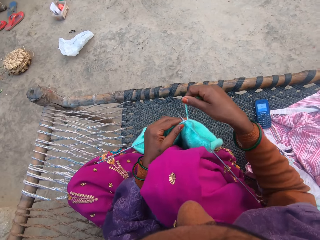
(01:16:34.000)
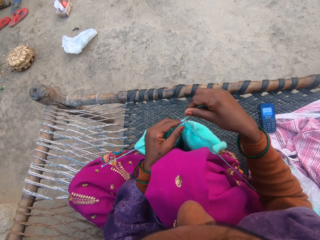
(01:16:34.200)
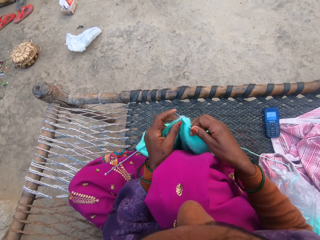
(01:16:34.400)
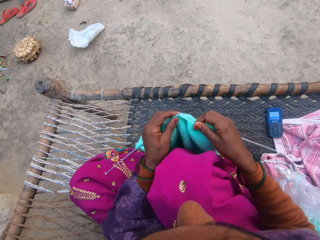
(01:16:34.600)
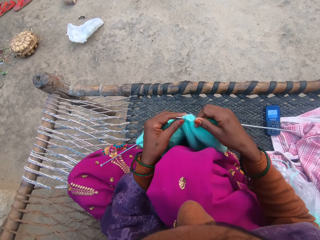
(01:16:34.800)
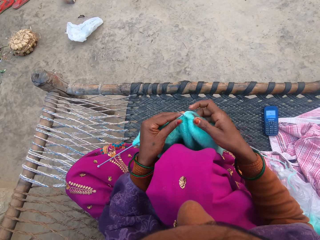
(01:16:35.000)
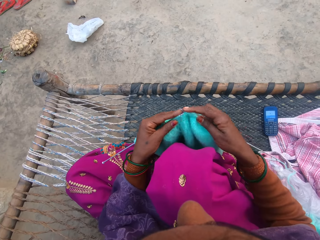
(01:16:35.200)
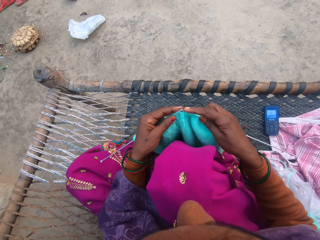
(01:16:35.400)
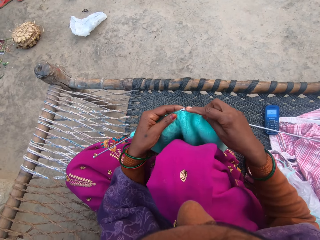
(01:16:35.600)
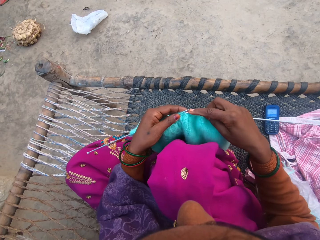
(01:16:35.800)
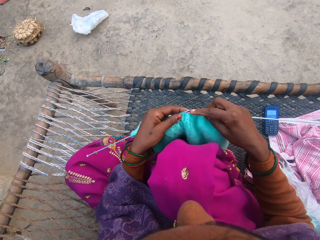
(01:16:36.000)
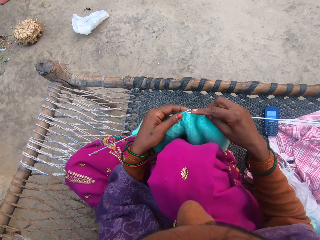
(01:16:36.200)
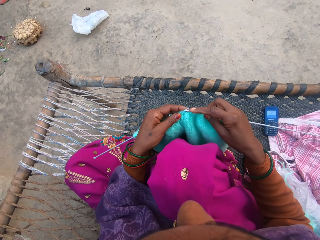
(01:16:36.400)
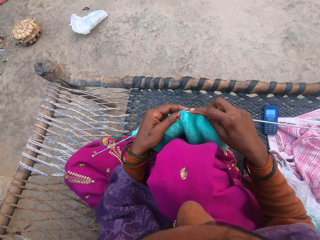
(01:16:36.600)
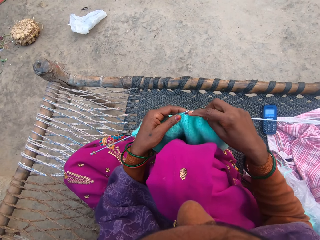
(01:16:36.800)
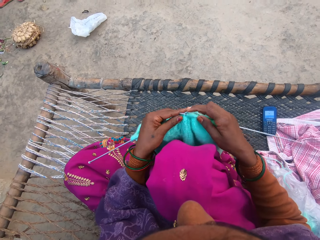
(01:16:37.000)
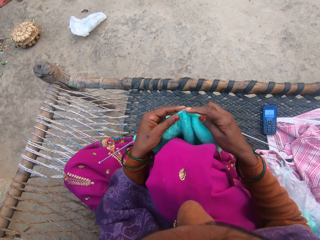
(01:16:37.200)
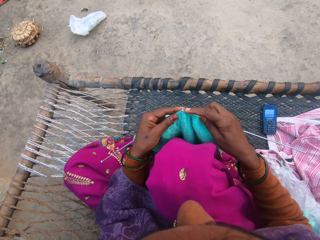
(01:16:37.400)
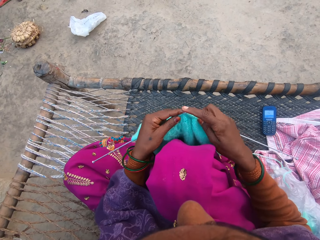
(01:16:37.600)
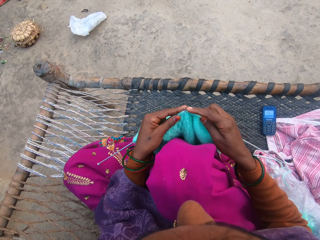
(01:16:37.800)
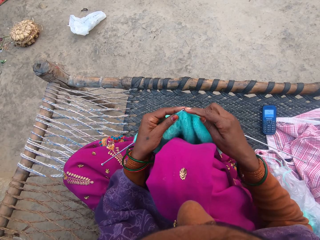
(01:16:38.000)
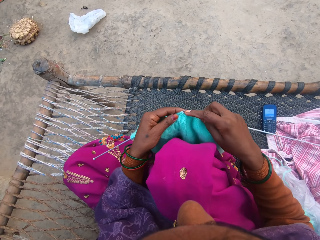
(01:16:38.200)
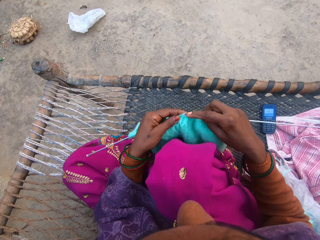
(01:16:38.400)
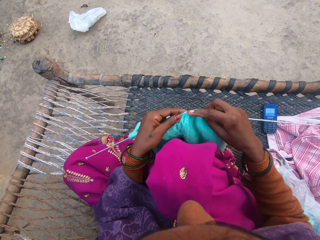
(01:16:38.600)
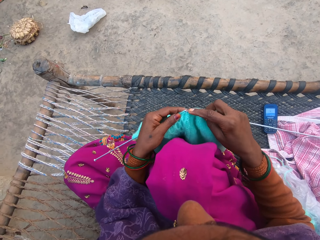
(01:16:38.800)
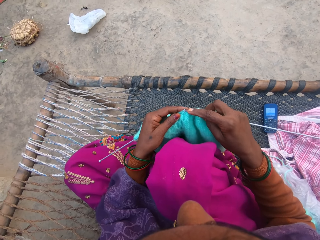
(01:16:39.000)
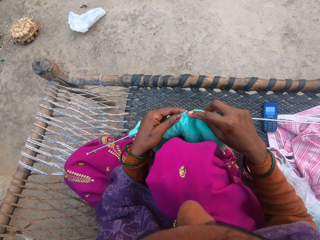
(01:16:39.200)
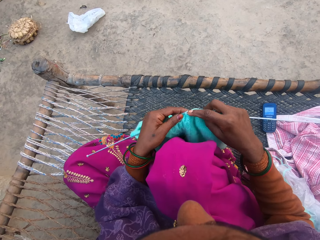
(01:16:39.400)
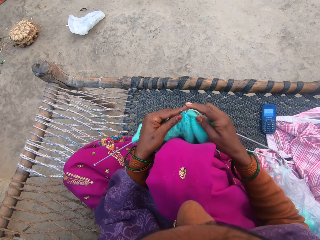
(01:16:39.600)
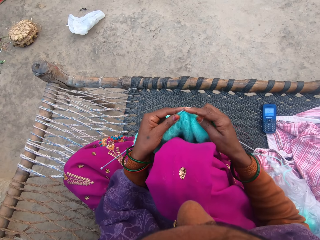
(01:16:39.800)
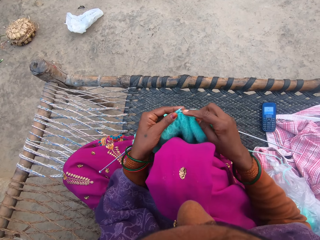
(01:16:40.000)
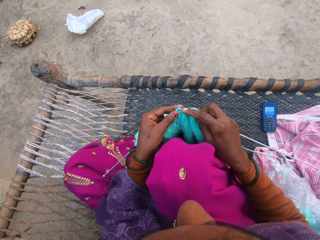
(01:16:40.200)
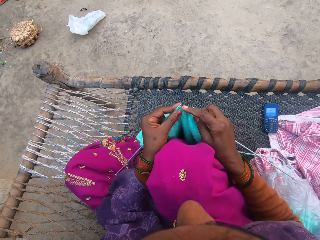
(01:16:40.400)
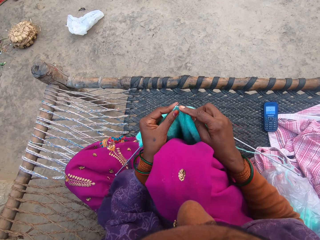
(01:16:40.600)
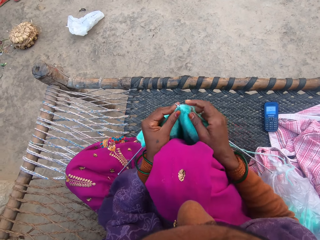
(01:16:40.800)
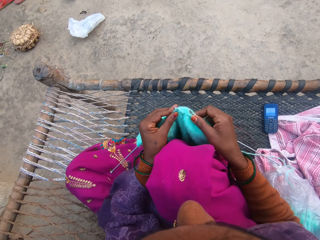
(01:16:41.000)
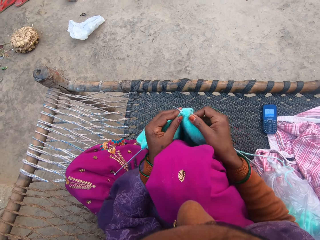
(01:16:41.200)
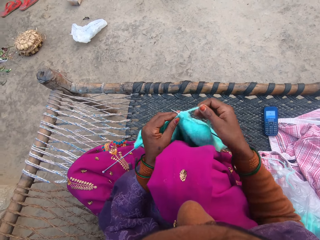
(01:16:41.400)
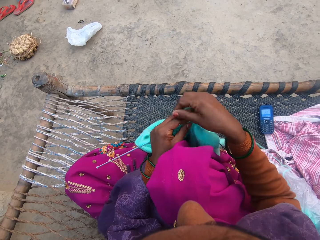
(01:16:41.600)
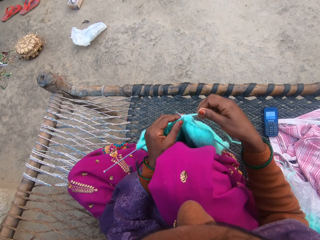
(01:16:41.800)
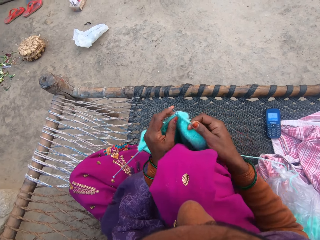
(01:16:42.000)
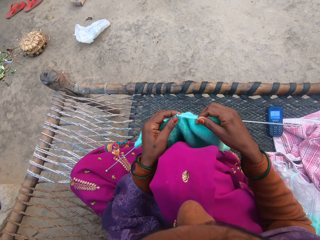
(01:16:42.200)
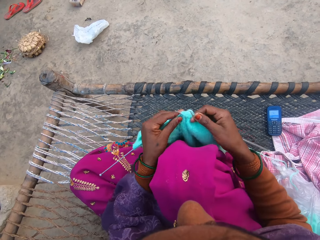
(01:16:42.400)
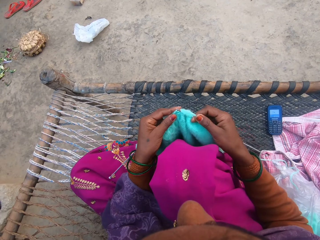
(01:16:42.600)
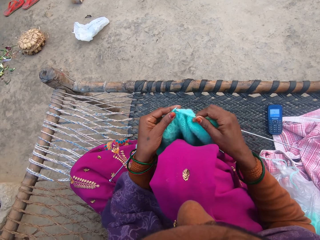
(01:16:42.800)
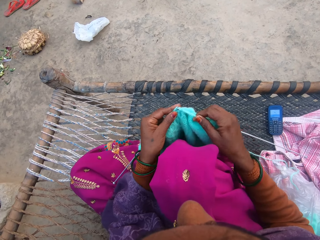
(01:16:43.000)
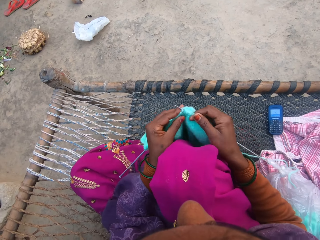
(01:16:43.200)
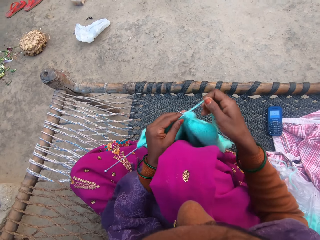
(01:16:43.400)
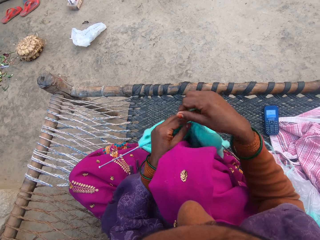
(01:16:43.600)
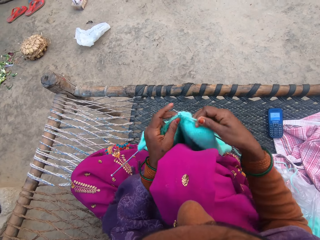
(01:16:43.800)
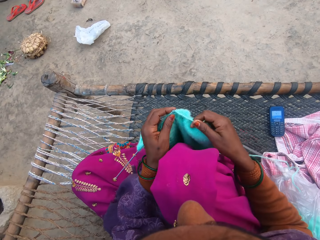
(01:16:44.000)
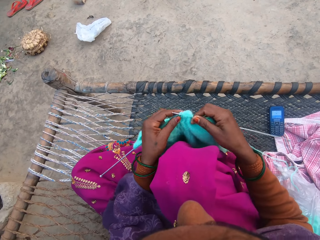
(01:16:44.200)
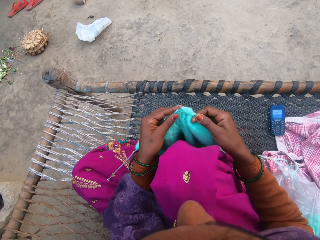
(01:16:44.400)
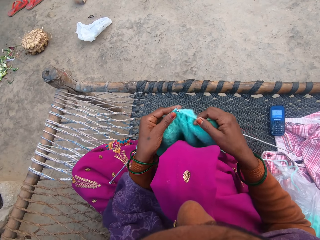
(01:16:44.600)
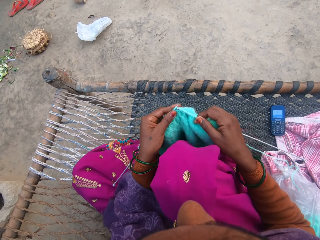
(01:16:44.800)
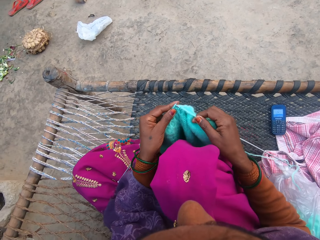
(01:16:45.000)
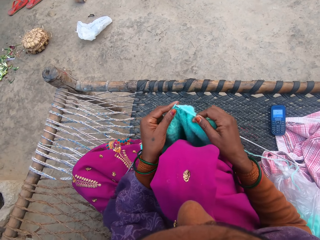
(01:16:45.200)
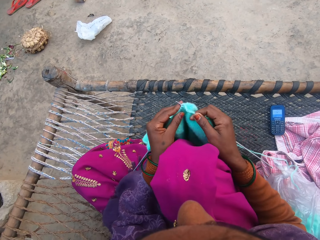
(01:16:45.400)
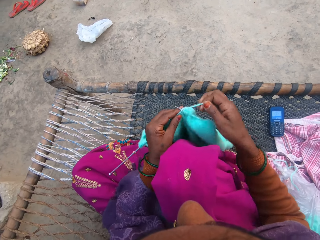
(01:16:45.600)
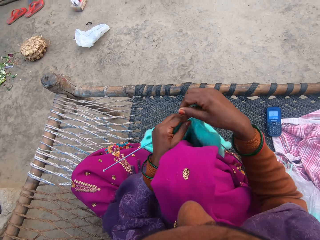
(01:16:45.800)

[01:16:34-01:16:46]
The camera wearer loops the knitting yarn over the knitting needle. They knit a garment. They loop the knitting yarn over the knitting needle. They knit the garment. They loop the knitting yarn over the knitting needle. They knit the garment.

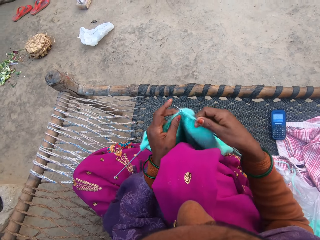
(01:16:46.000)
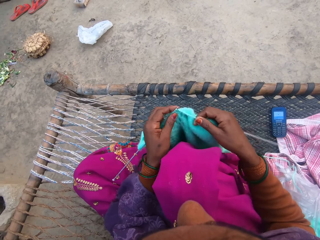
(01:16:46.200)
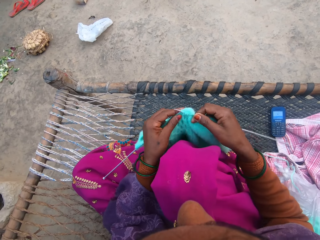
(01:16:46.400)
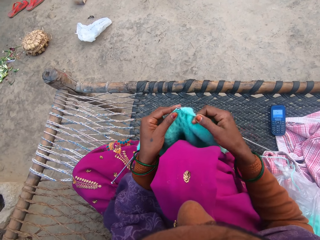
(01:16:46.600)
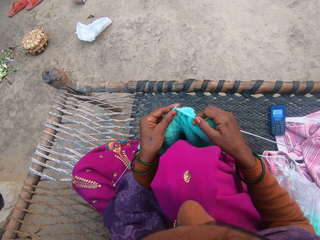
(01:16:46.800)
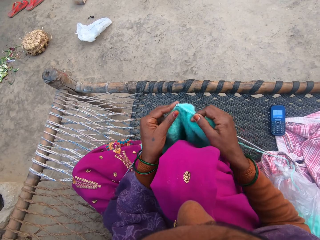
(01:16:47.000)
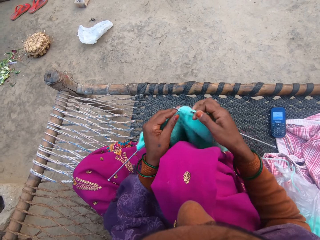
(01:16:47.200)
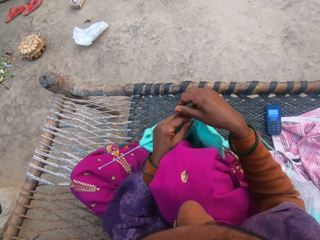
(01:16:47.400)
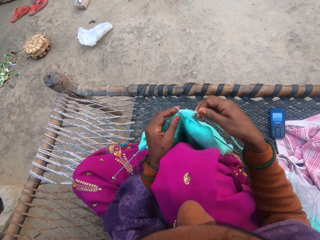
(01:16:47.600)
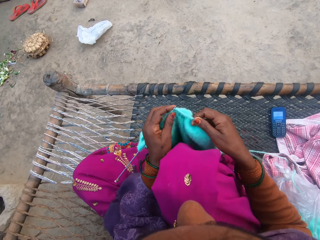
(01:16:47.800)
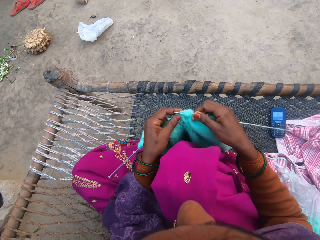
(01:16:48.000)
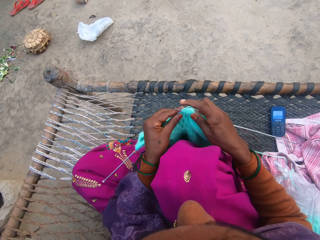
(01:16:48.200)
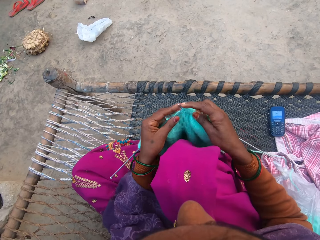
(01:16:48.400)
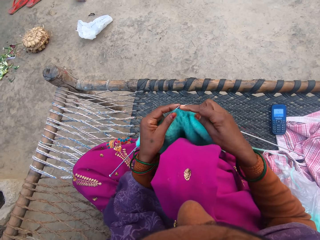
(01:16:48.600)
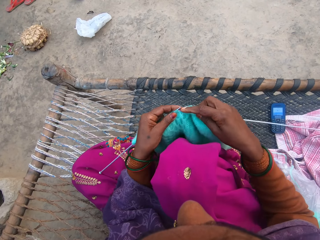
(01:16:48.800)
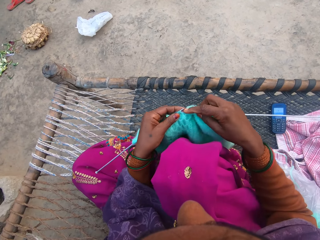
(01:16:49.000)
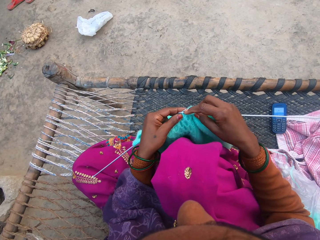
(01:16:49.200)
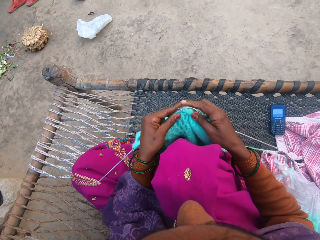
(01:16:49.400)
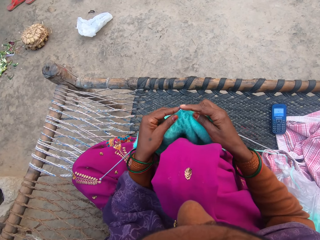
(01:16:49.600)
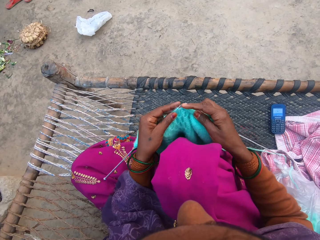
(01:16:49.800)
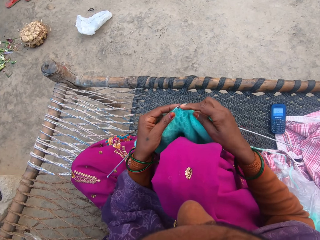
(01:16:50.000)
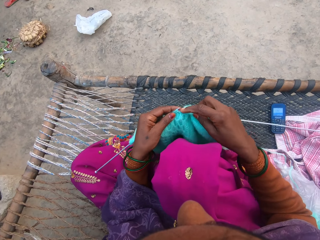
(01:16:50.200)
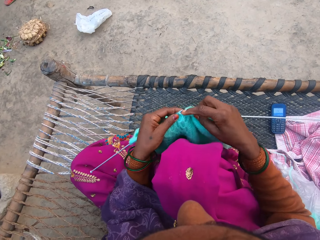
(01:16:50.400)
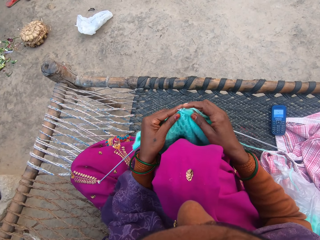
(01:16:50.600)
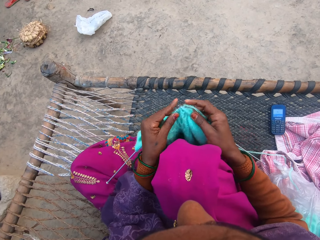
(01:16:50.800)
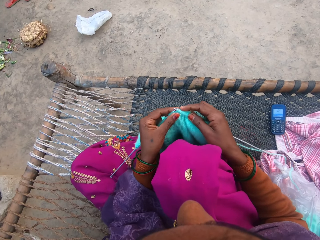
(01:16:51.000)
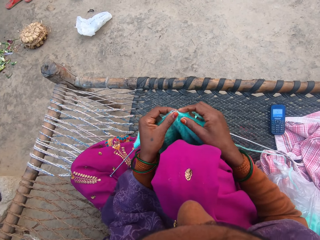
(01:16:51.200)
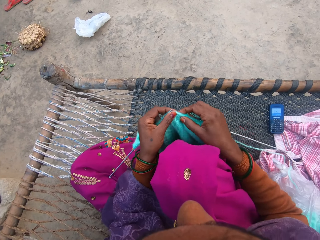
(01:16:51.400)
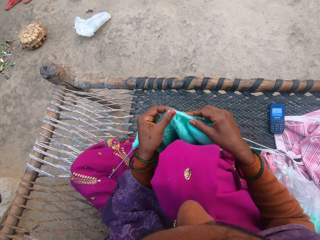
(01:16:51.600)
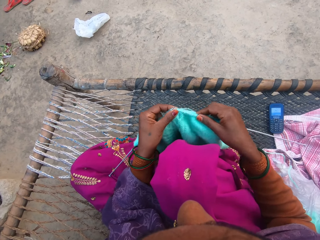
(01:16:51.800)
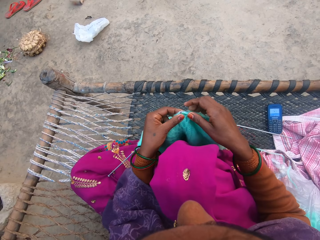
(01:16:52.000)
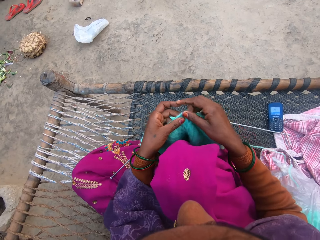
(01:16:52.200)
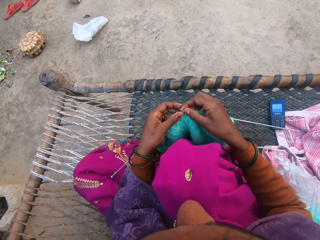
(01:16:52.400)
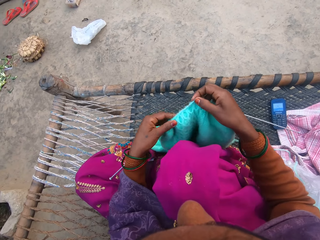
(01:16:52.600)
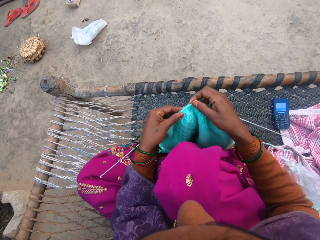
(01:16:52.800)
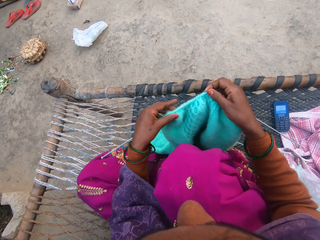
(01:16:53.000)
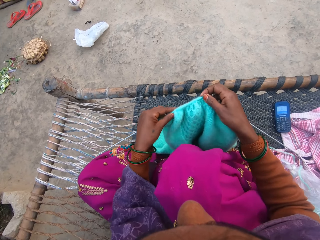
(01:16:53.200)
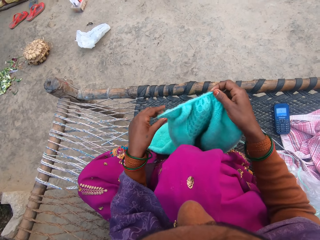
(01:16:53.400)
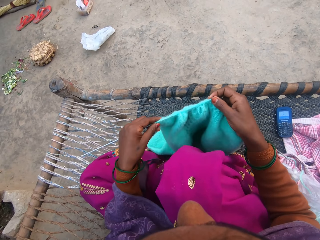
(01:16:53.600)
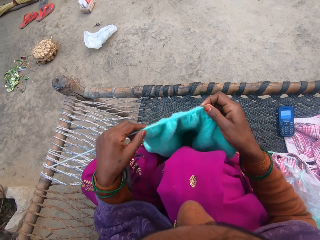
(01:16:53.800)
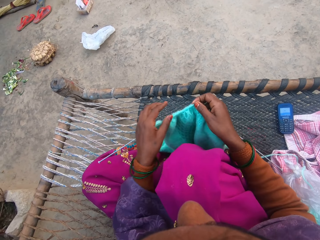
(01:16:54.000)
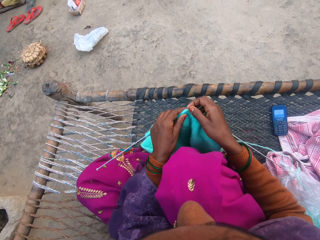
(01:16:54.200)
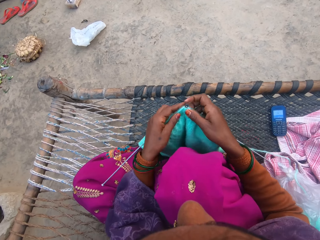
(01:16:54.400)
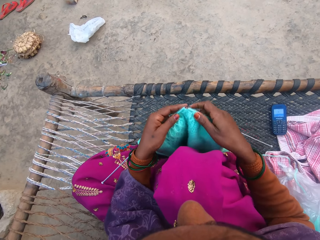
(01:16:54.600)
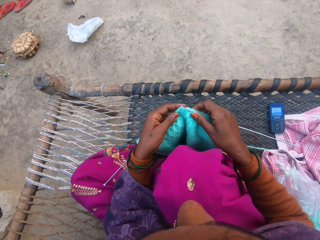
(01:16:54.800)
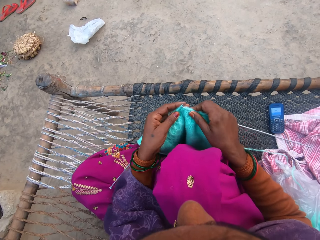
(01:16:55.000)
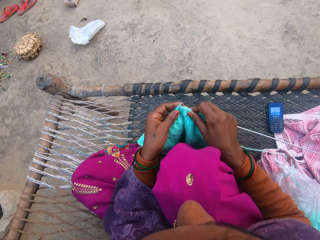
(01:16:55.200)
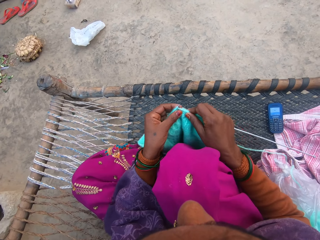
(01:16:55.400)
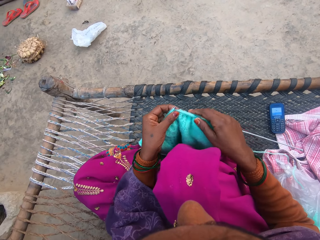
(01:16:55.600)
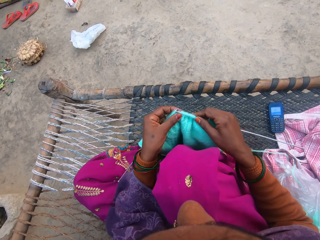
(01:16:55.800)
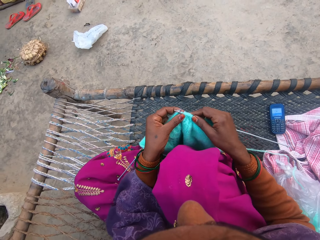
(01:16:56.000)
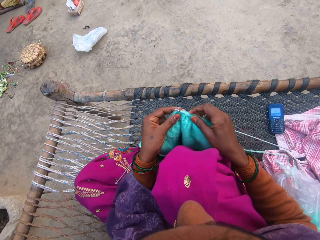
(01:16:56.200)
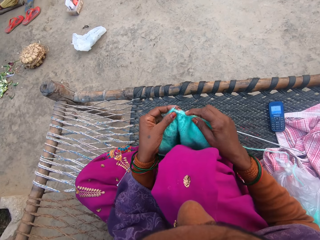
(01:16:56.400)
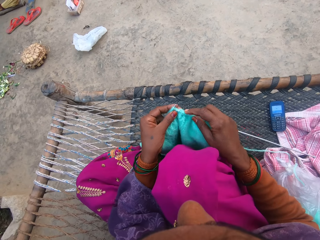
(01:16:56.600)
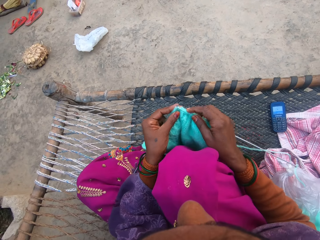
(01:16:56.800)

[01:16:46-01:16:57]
The camera wearer loops the knitting yarn over the knitting needle. They knit a garment. They loop the knitting yarn over the knitting needle. They knit the garment. They move the knitting needle in the garment. They move the knitting needle in the garment again.
